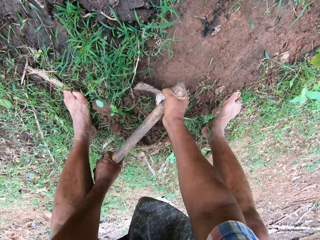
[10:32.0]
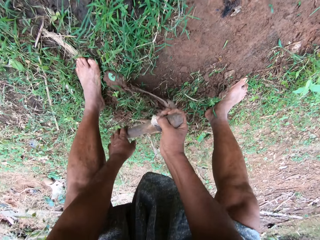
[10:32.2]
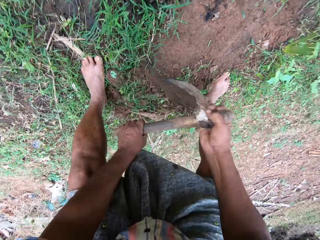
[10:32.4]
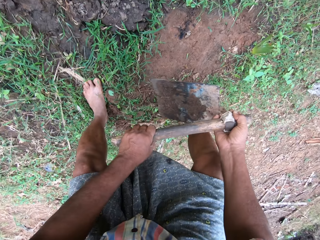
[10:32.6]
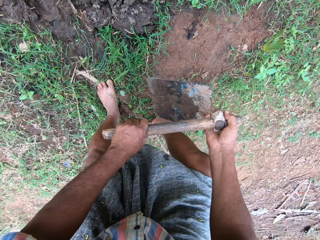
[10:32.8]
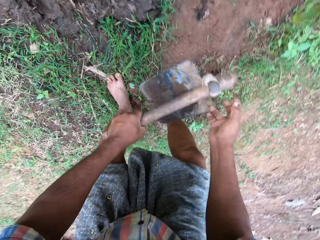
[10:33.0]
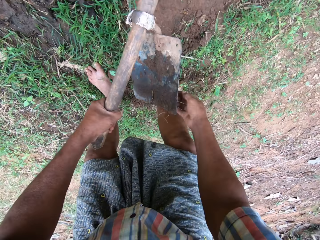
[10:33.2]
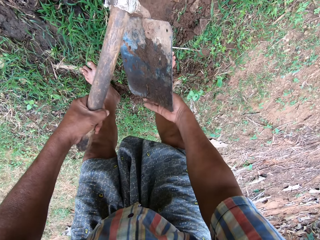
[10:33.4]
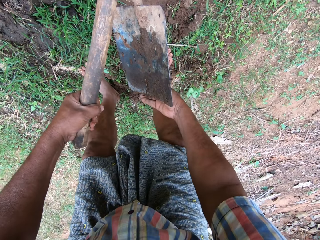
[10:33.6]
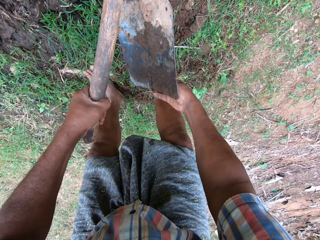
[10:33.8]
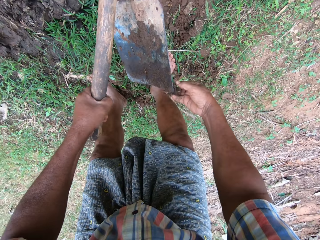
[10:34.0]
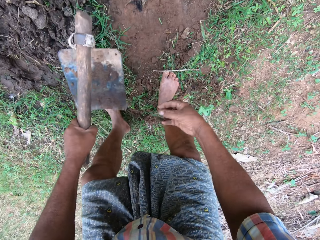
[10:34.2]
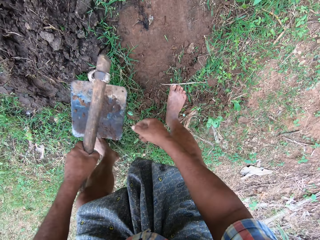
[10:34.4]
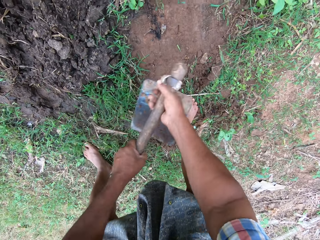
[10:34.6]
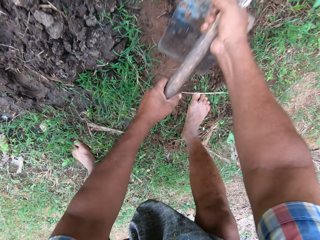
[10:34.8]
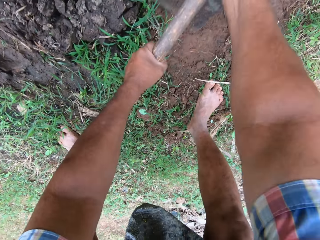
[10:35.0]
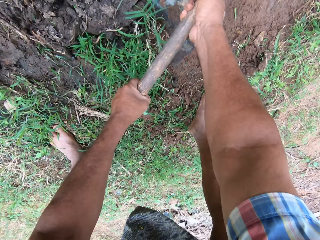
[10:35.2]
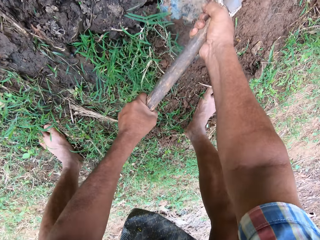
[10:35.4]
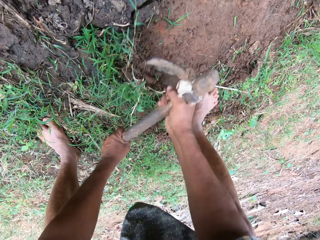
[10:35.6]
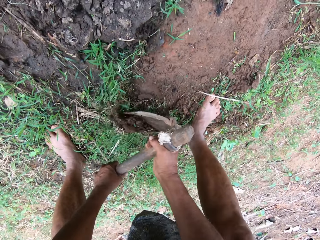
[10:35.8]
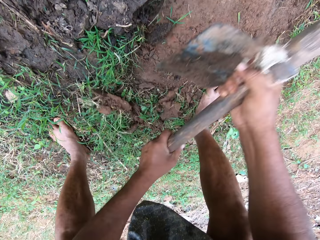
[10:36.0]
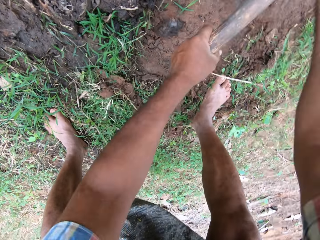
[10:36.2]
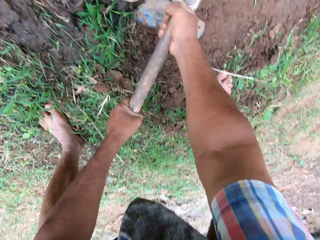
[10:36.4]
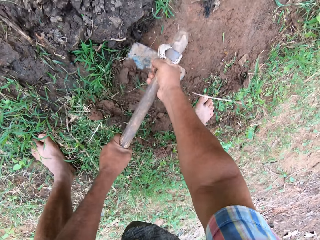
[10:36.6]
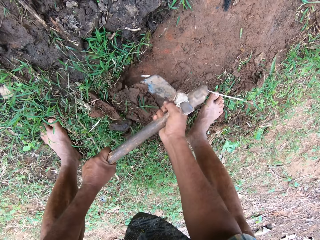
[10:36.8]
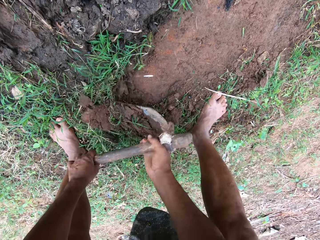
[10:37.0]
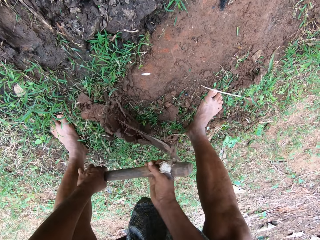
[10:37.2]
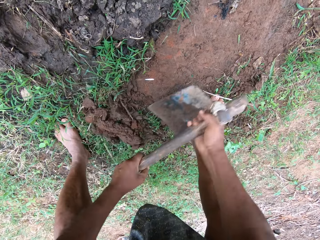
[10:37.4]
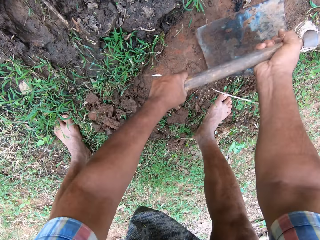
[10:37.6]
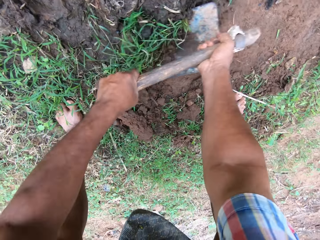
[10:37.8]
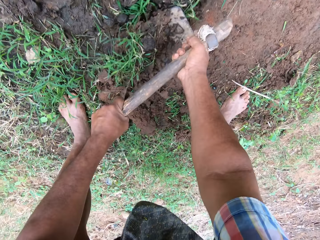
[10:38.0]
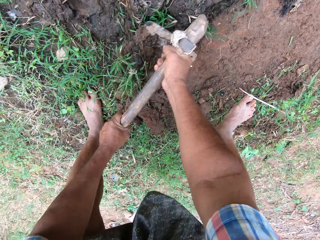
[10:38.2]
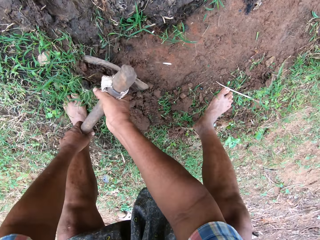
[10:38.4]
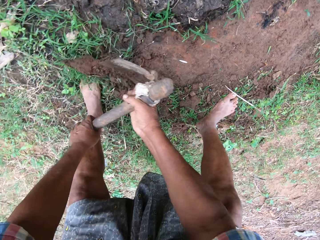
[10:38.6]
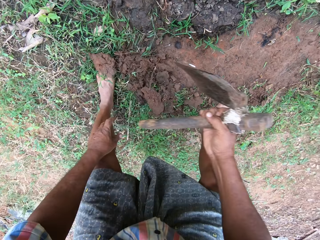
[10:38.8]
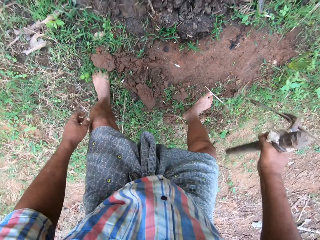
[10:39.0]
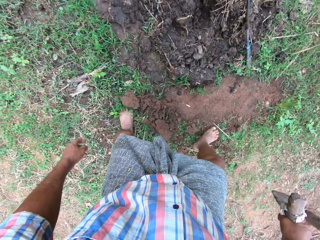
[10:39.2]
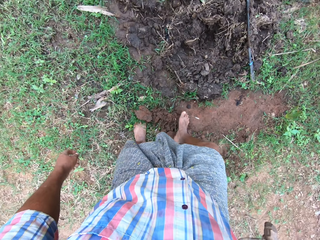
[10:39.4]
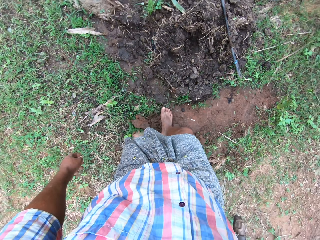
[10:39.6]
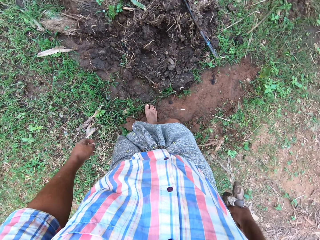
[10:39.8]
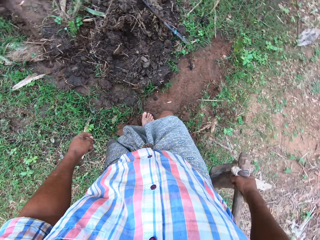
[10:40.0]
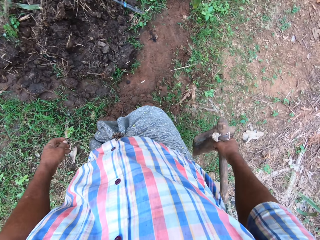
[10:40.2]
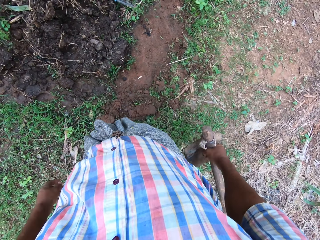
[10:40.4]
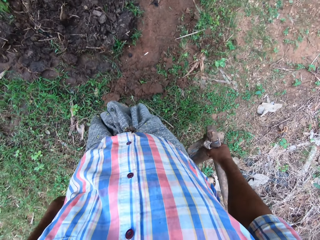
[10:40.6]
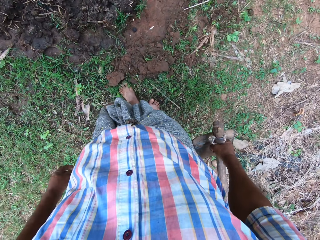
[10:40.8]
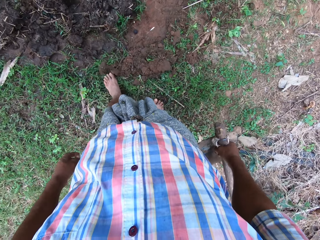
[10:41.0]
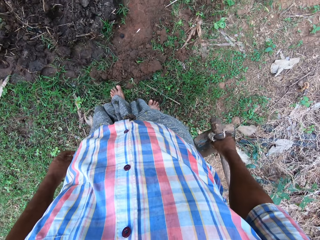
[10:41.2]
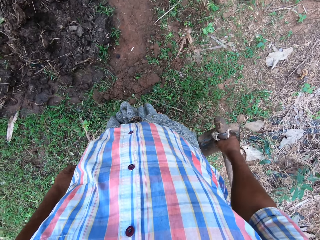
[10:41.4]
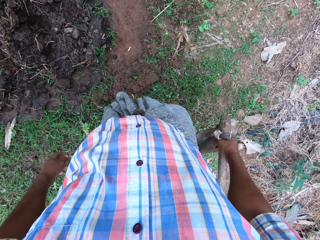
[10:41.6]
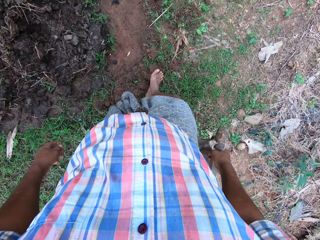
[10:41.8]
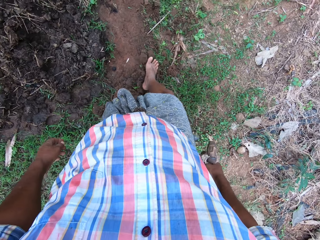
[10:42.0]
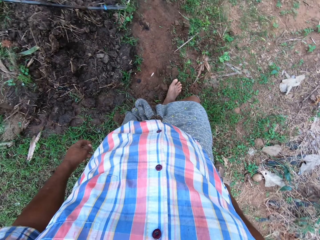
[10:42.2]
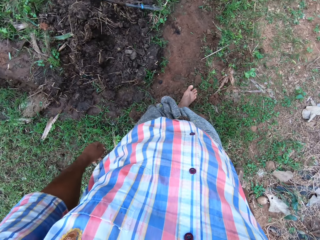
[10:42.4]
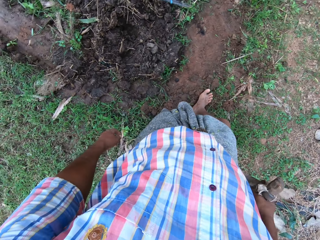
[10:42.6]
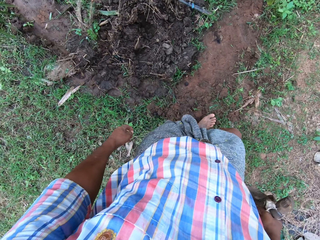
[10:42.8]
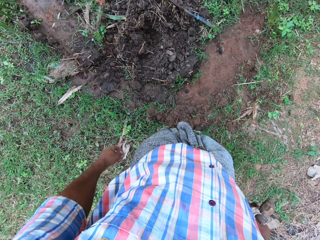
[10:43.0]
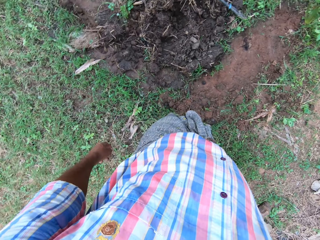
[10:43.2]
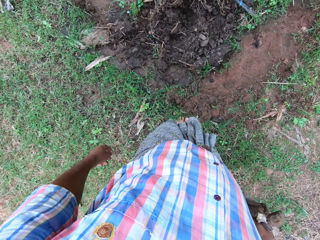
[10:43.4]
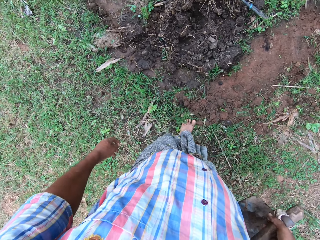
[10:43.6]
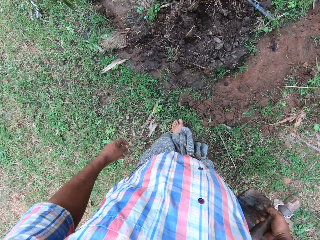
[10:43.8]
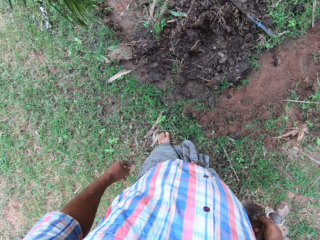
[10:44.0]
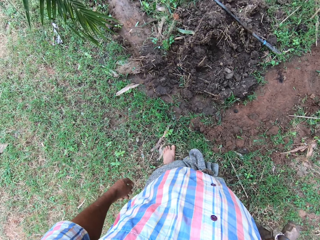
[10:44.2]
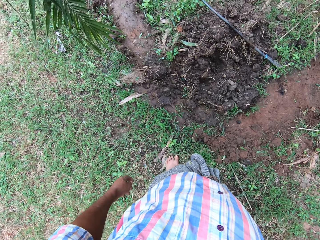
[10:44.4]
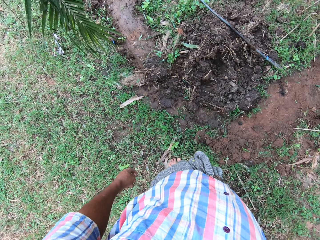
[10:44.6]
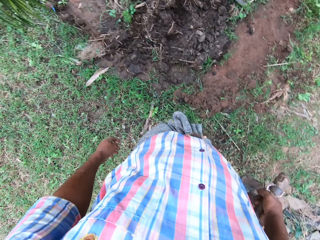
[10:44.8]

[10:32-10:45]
The camera wearer removes mud from a hoe with a hand. He holds the hoe with hands and digs with the hoe. He presses the soil with his legs.

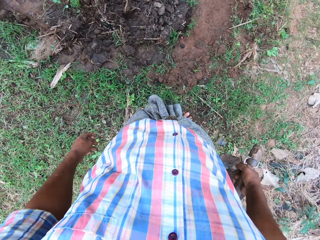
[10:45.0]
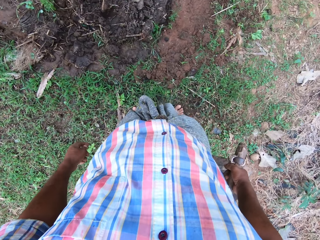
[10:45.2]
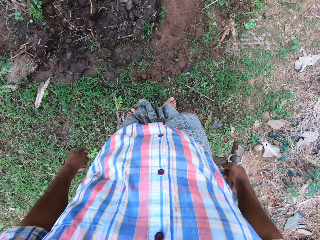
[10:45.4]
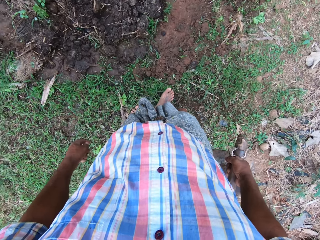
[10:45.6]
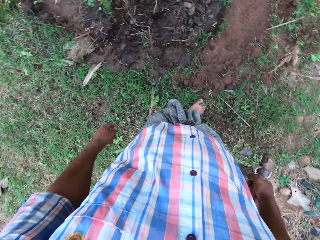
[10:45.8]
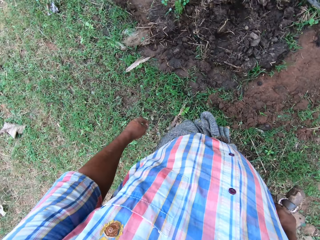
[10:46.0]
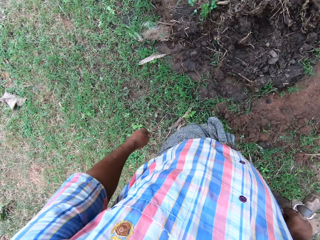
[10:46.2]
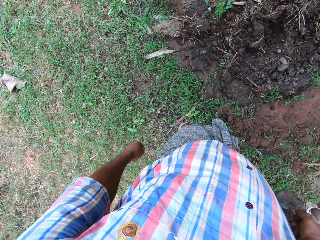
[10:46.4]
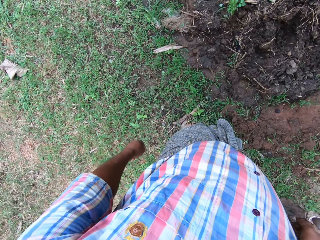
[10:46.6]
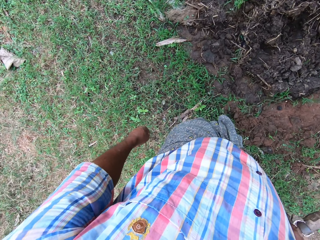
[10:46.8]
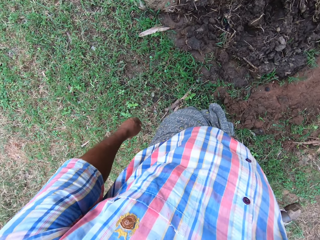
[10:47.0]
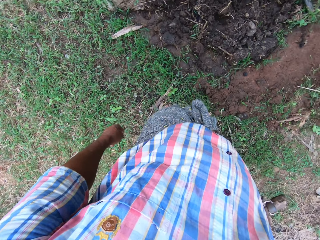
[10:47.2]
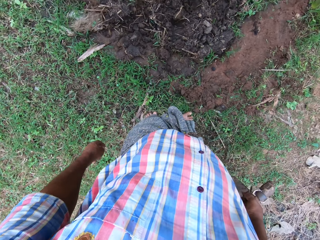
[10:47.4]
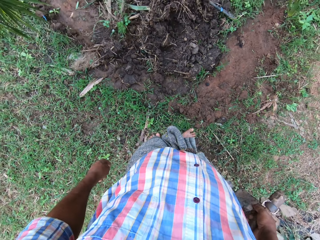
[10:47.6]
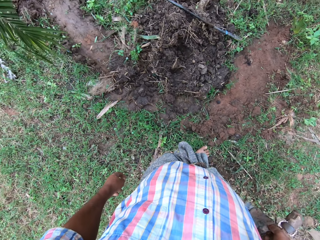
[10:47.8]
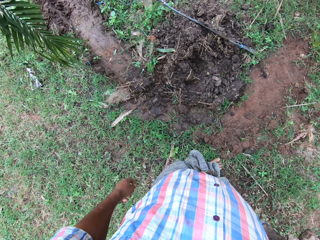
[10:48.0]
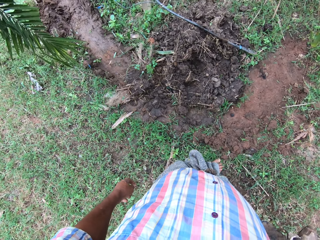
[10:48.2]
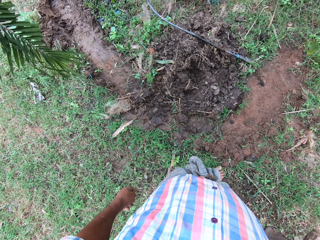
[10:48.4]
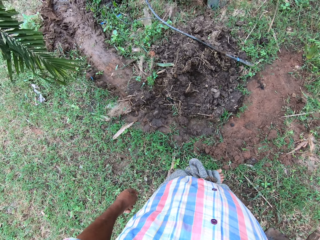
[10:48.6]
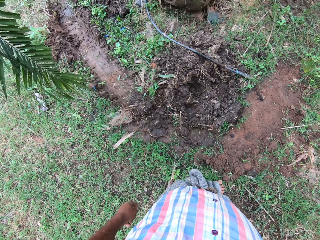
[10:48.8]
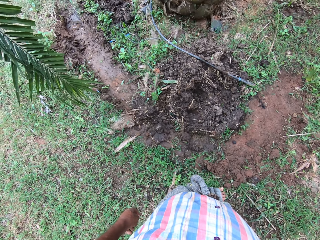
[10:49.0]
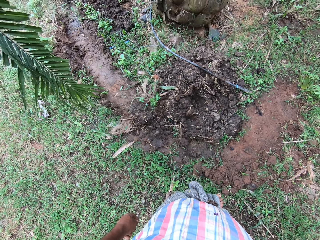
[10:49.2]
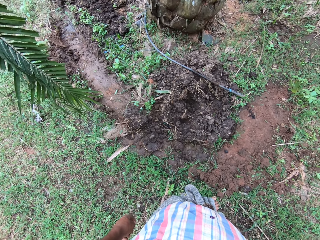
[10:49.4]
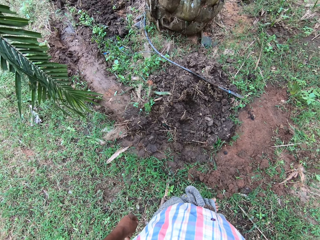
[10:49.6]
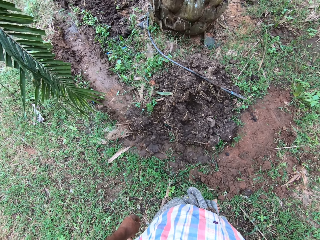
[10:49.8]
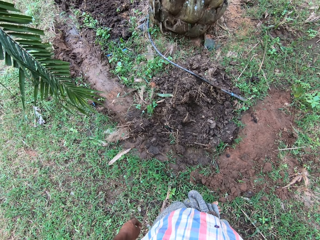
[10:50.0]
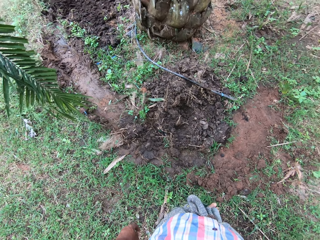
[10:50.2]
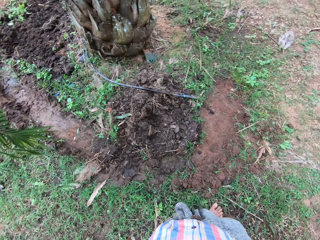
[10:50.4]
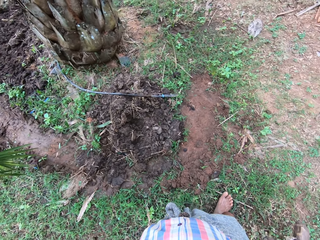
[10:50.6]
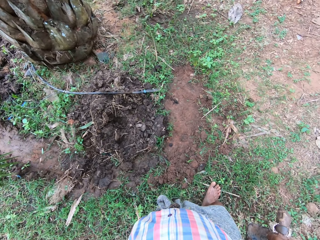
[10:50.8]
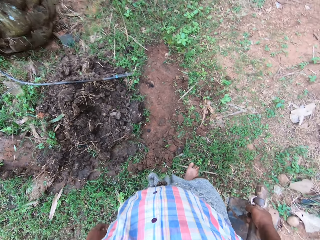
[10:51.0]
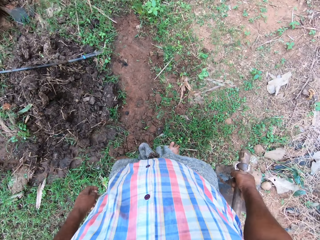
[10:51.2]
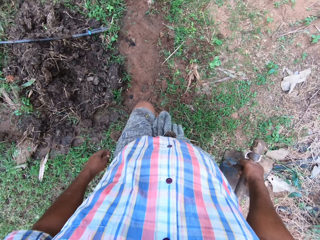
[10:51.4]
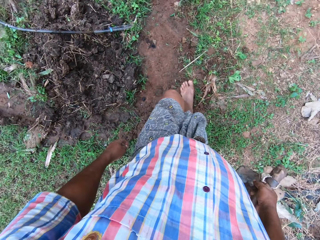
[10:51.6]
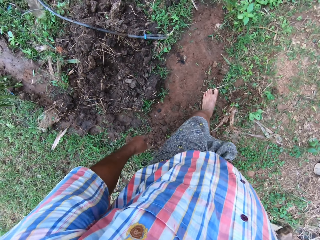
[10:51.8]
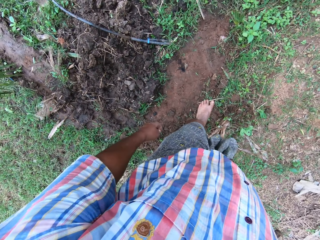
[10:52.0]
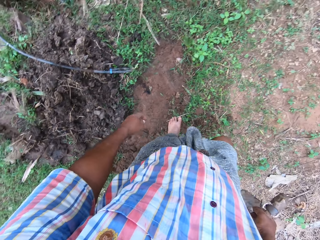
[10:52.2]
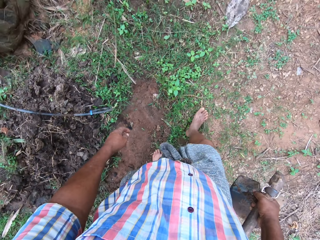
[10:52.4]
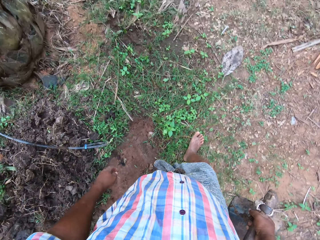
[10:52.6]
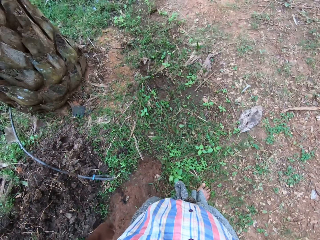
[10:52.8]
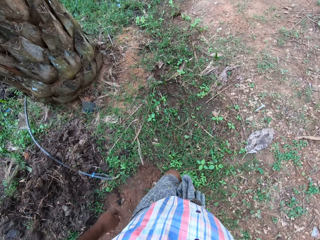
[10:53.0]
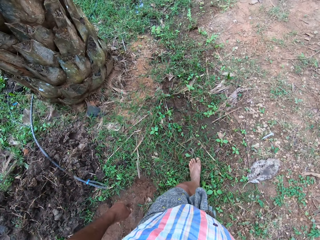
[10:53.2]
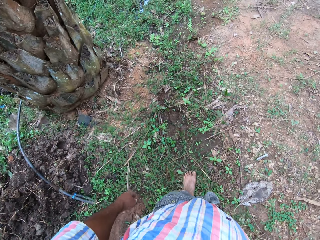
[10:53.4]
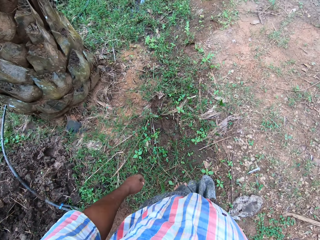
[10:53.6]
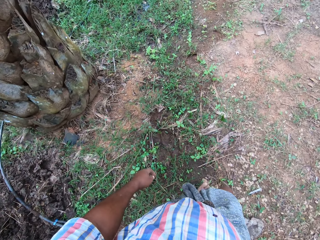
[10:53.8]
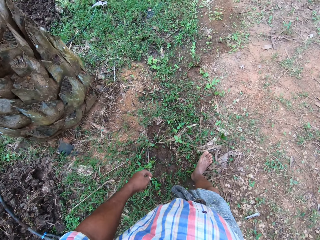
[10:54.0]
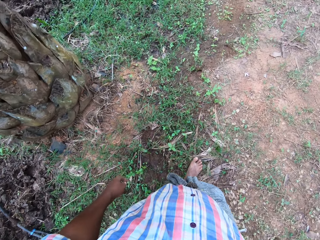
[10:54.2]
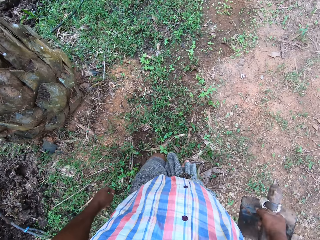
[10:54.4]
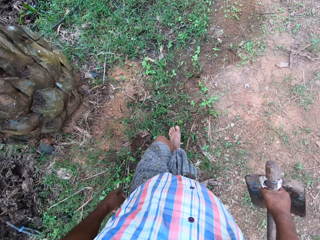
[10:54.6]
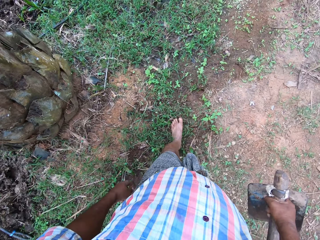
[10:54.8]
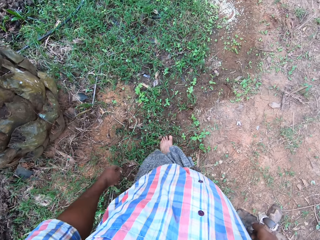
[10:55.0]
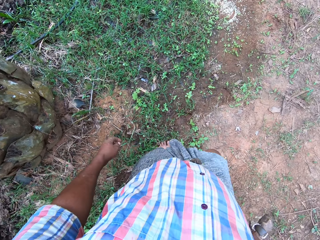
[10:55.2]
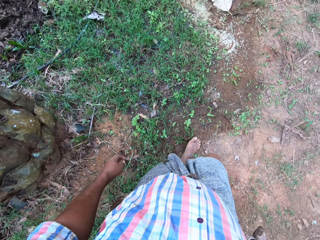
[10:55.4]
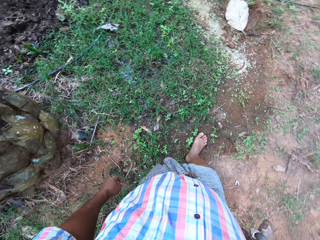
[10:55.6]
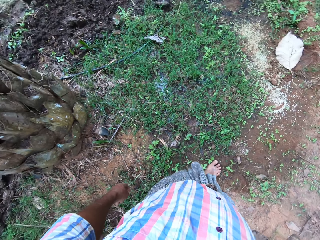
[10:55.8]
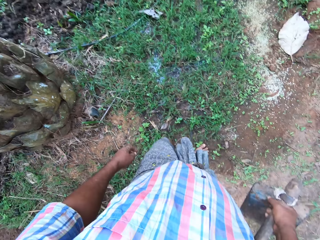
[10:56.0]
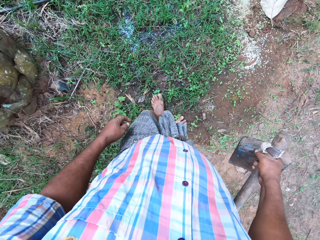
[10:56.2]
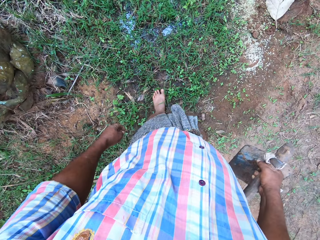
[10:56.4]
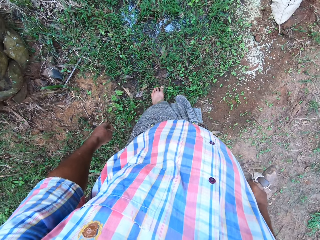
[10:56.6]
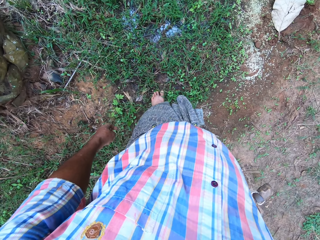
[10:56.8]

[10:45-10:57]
The camera wearer looks around. They walk around the farmland.
